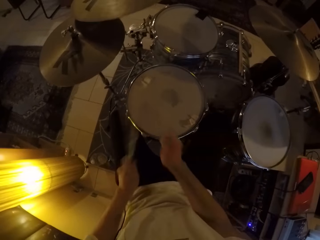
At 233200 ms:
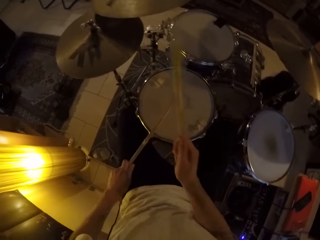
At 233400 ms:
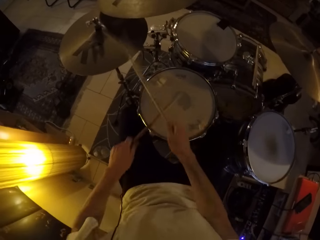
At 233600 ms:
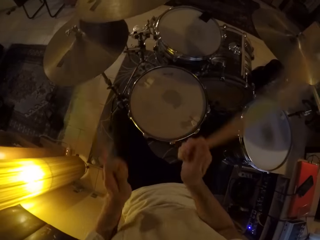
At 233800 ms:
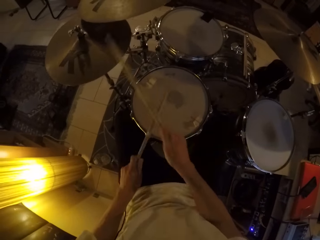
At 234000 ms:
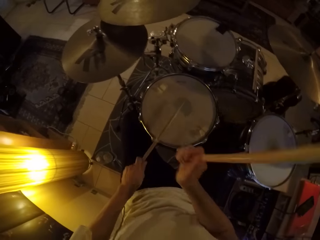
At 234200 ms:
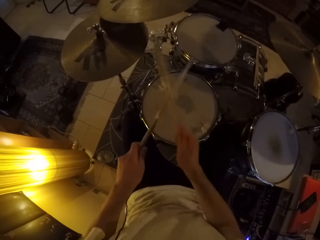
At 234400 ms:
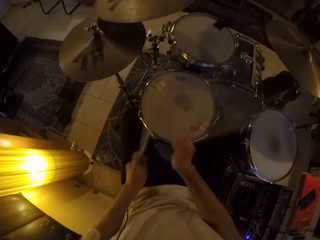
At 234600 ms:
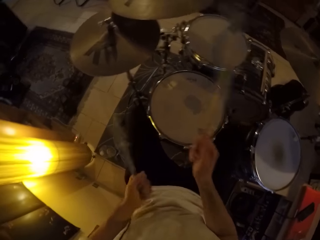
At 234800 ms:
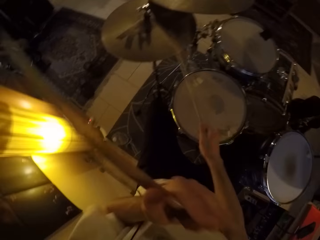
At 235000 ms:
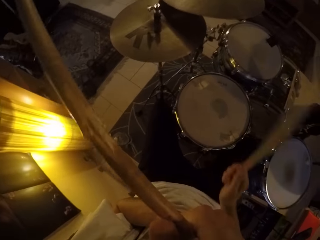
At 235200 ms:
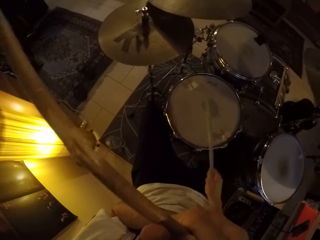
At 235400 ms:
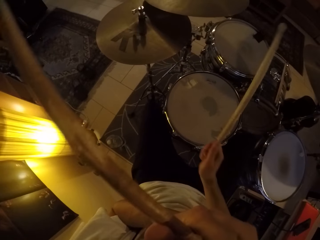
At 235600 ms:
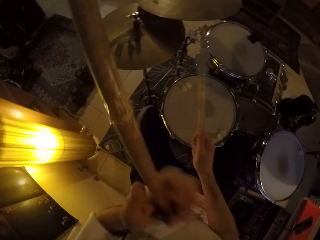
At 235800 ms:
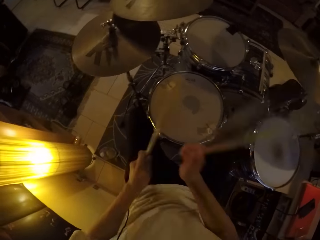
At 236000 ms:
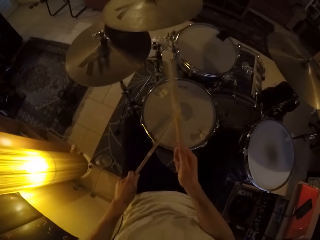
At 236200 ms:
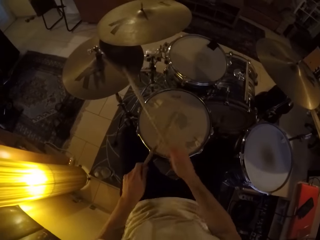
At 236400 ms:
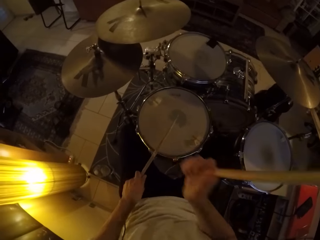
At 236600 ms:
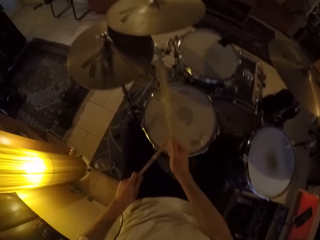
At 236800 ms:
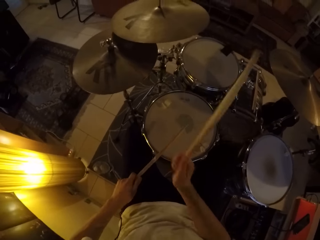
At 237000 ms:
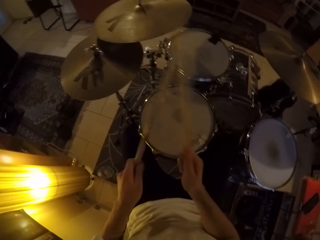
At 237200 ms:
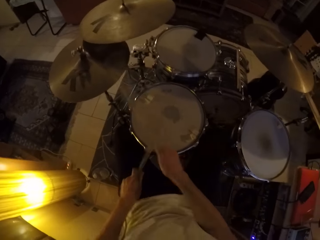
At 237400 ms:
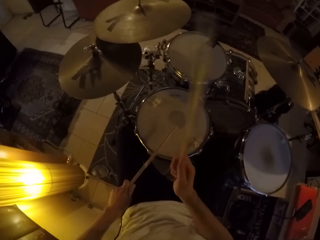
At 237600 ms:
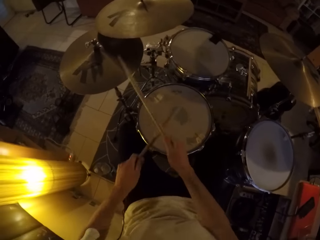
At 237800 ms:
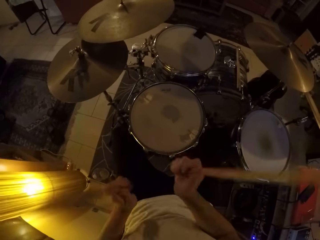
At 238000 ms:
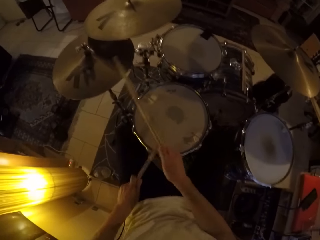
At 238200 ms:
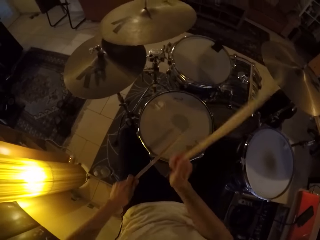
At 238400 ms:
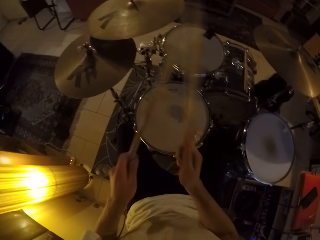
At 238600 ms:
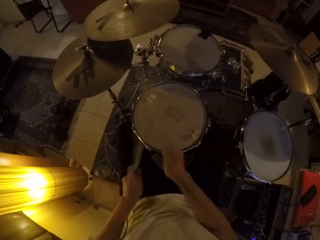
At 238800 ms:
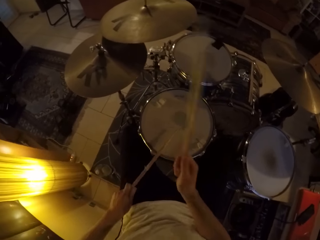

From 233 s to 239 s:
The camera wearer touches his face with his left hand. He hits the drum set with the drumsticks in both hands.
